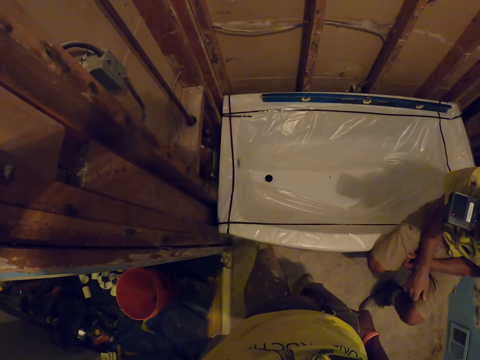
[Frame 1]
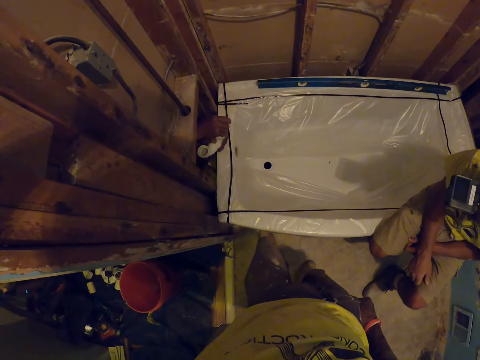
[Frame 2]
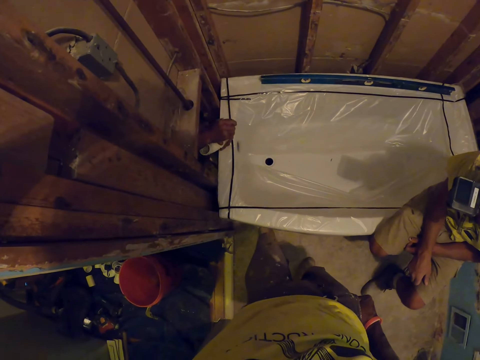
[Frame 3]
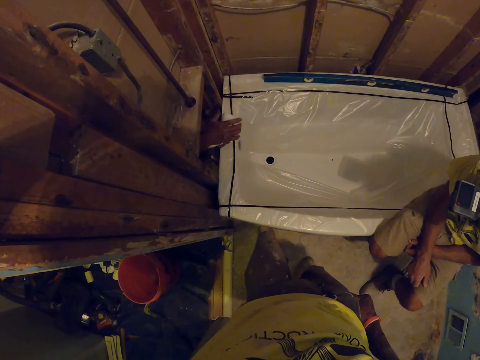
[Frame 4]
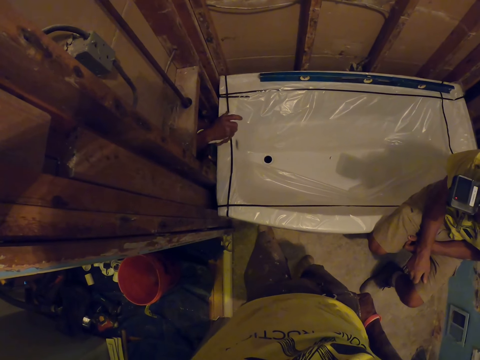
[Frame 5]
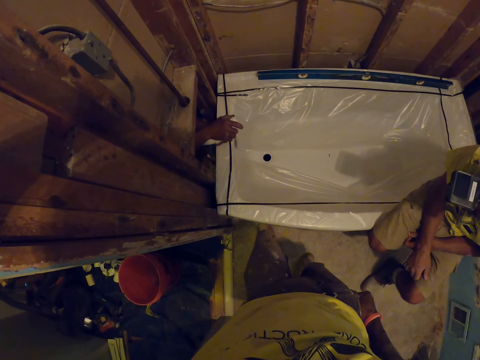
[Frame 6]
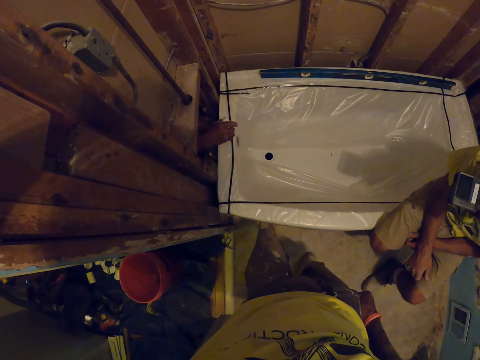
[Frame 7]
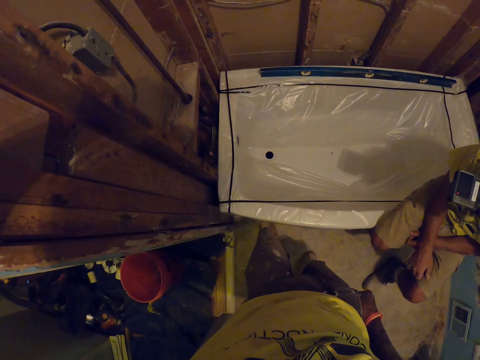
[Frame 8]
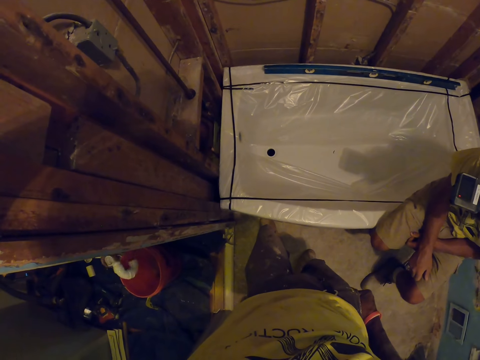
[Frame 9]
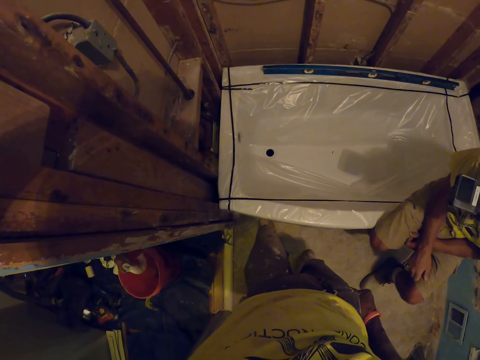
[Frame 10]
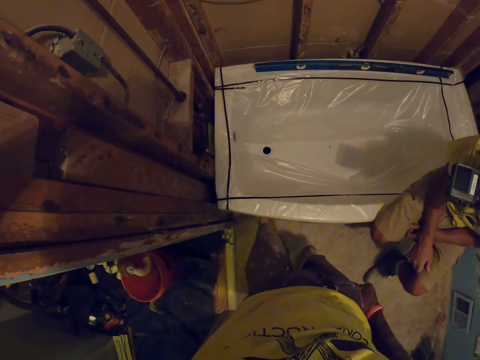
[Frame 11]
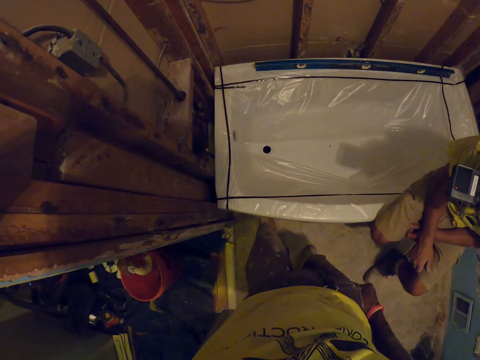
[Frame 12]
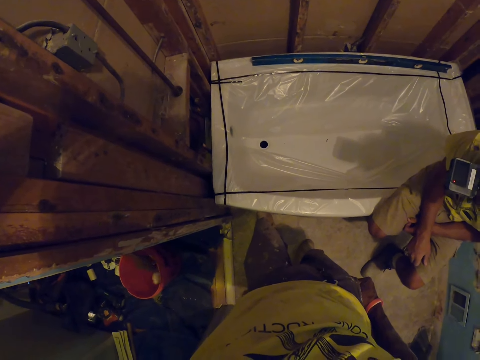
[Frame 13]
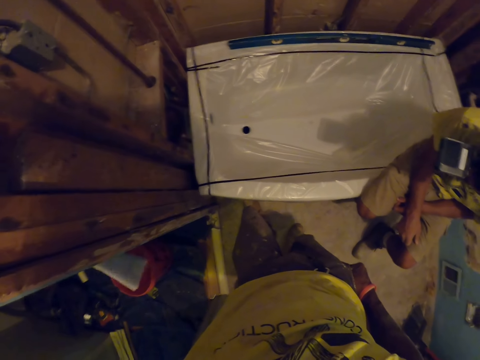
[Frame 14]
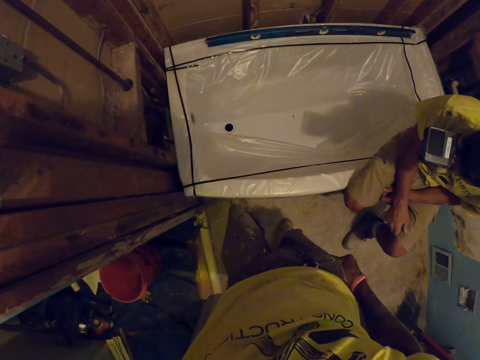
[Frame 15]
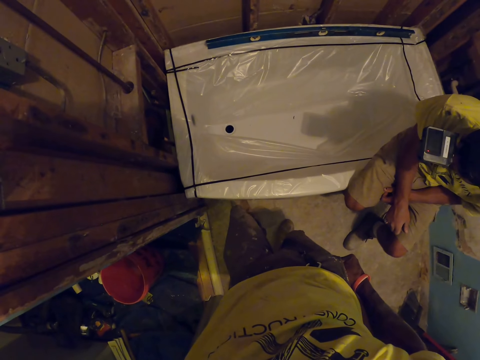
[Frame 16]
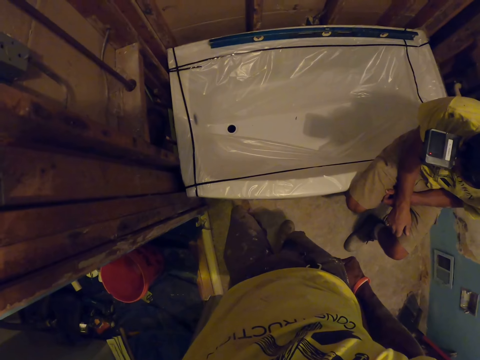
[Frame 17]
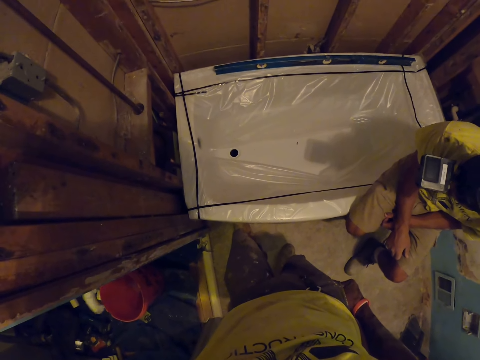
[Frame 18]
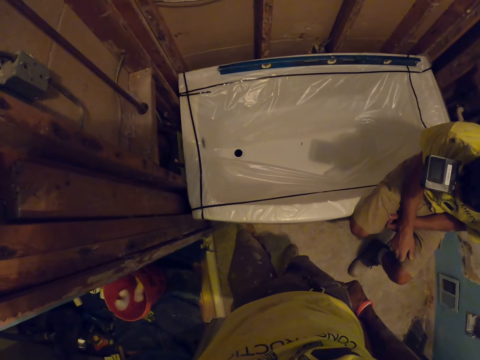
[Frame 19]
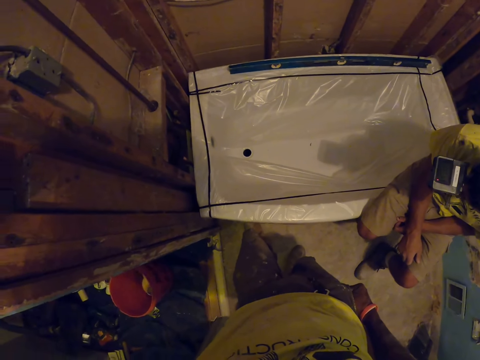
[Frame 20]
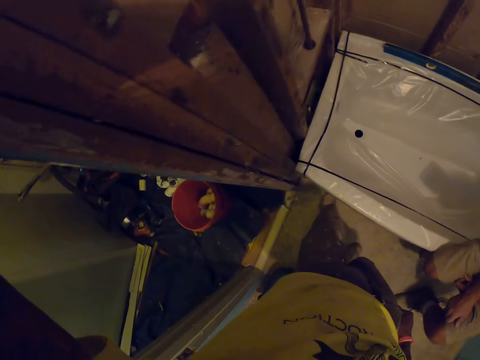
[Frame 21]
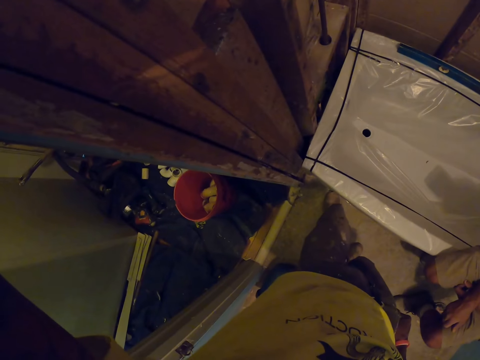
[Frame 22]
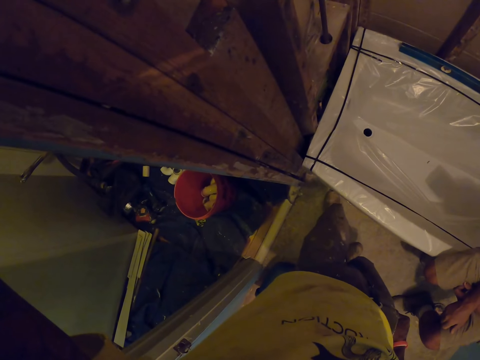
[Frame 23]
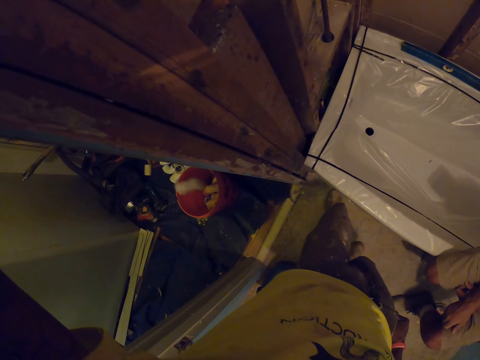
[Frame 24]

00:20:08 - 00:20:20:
An apprentice holds the S trap over the sink with his right hand. The camera wearer dismantles the bathtub pipe. The apprentice withdraws the S trap with his right hand and places the S trap in a bucket outside the room with his right hand. The apprentice picks a note from the bucket with his right hand. The apprentice places S traps in the bucket outside the room with his right hand. The camera wearer puts the bathtub pipe in the bucket.

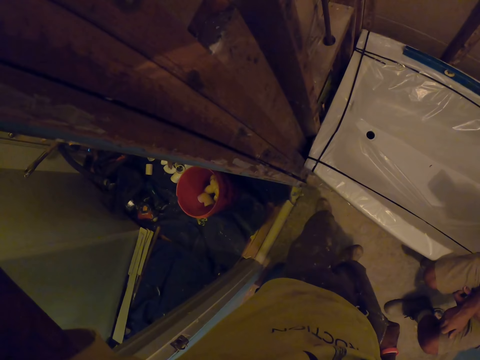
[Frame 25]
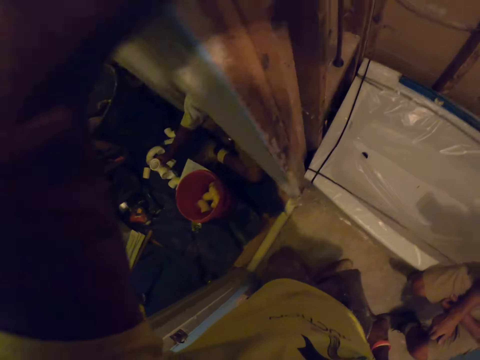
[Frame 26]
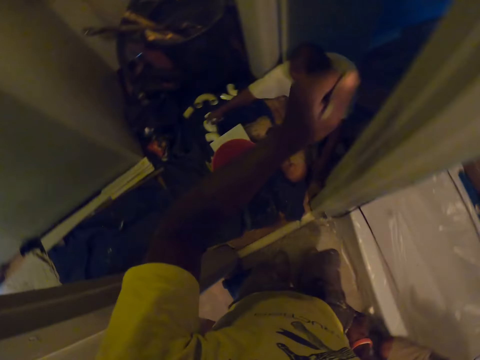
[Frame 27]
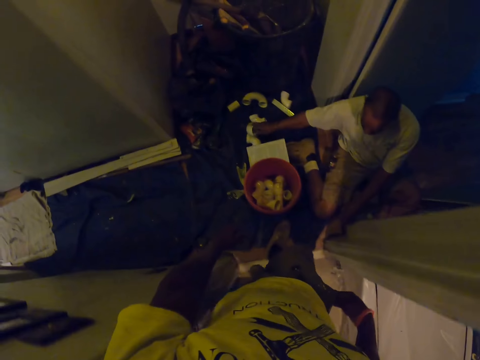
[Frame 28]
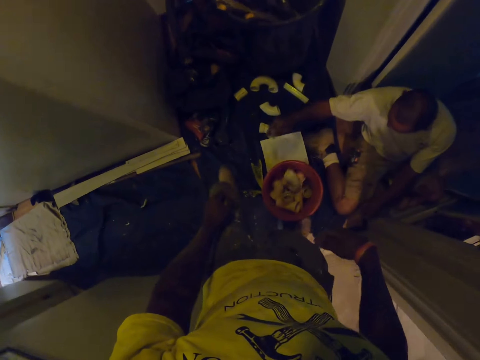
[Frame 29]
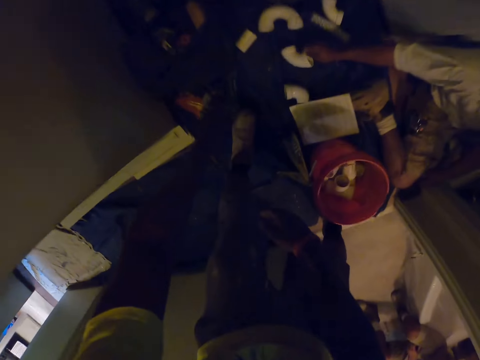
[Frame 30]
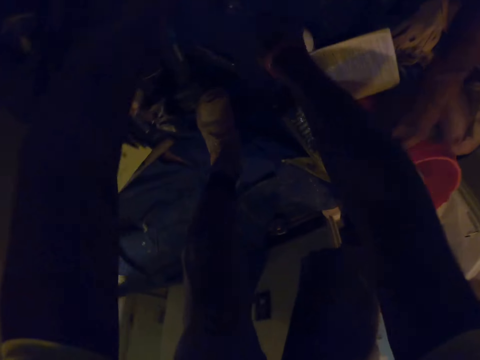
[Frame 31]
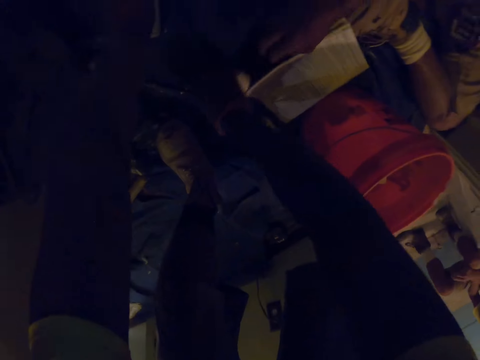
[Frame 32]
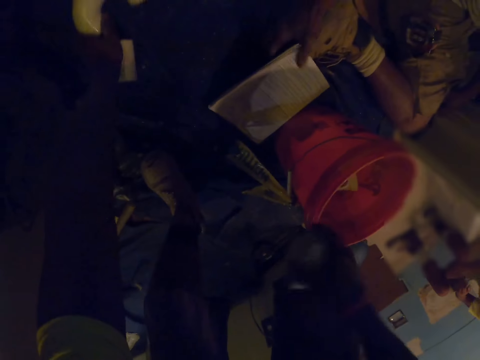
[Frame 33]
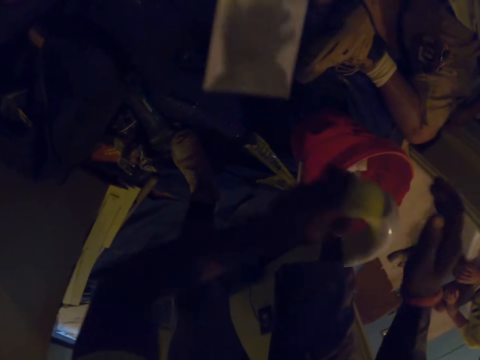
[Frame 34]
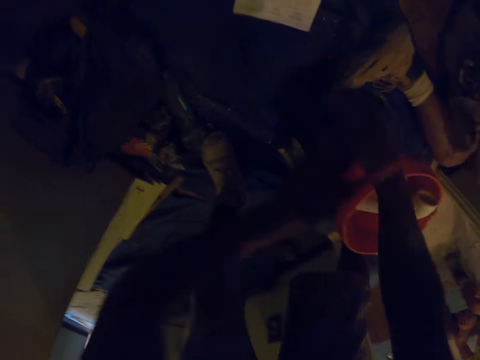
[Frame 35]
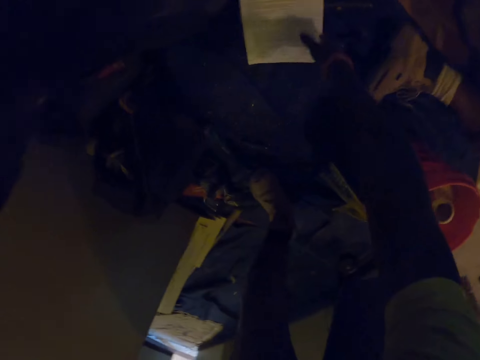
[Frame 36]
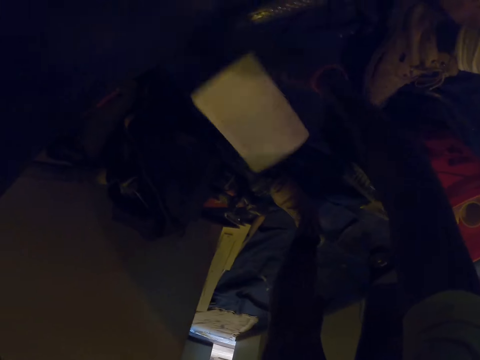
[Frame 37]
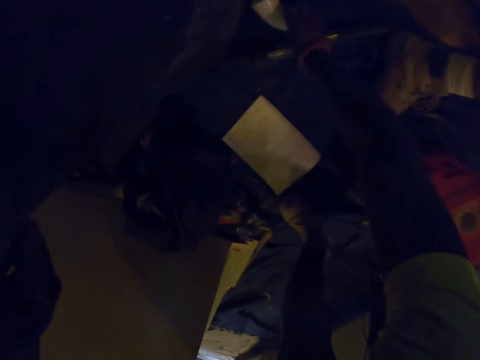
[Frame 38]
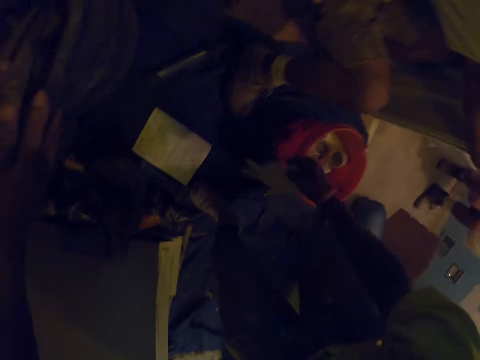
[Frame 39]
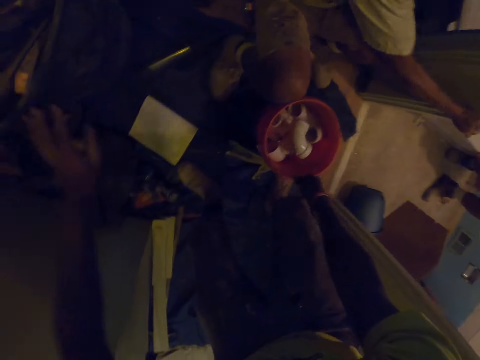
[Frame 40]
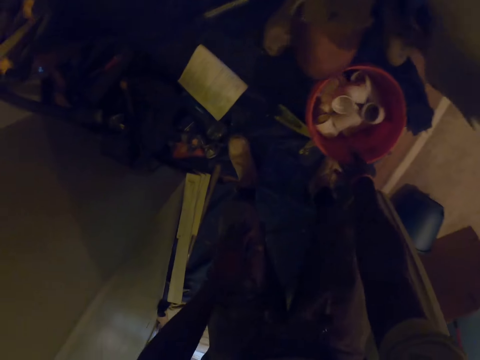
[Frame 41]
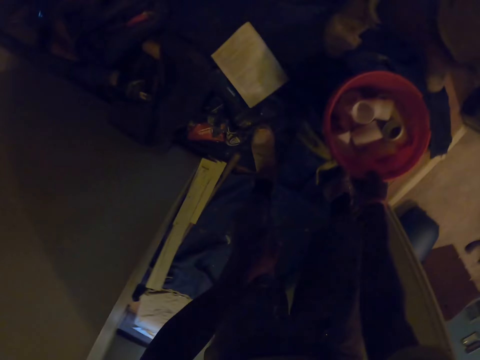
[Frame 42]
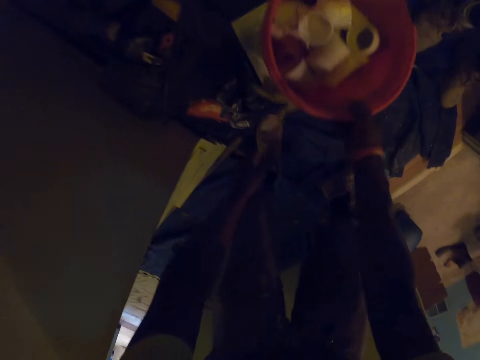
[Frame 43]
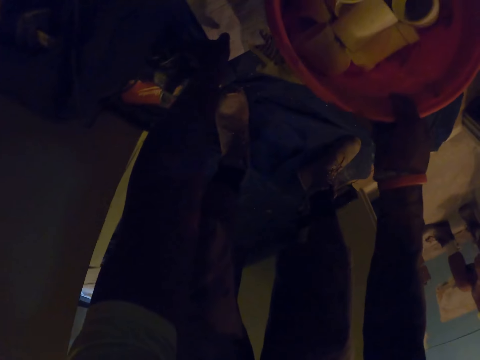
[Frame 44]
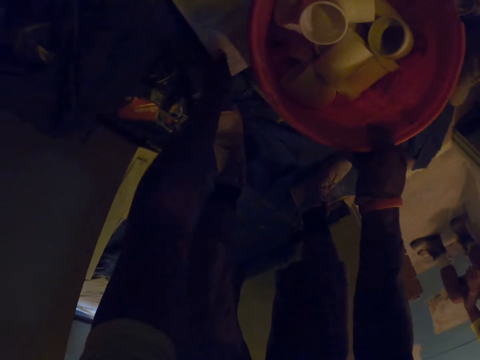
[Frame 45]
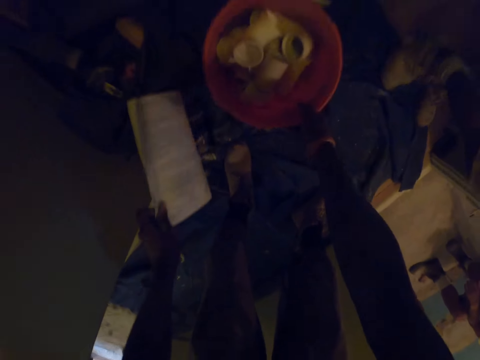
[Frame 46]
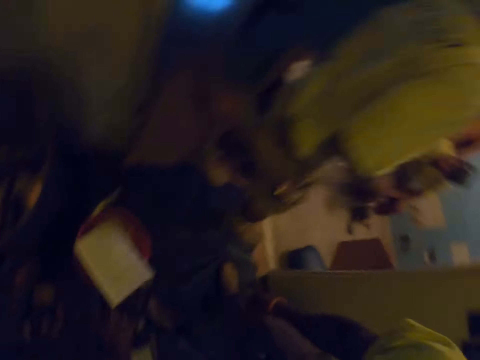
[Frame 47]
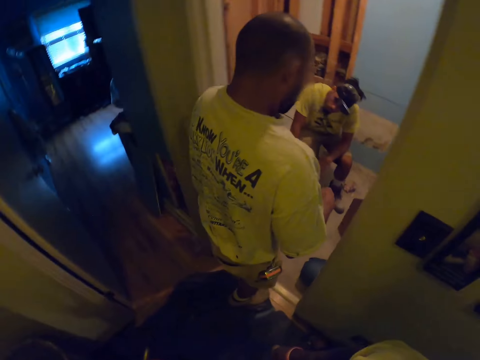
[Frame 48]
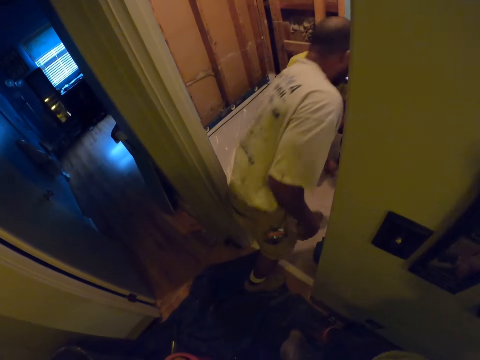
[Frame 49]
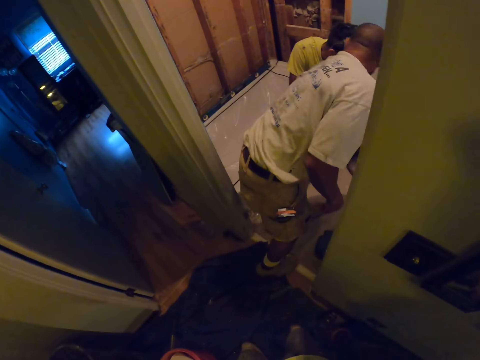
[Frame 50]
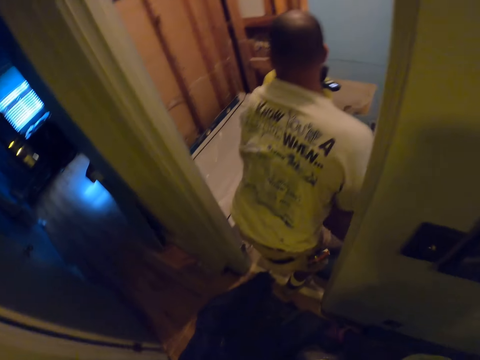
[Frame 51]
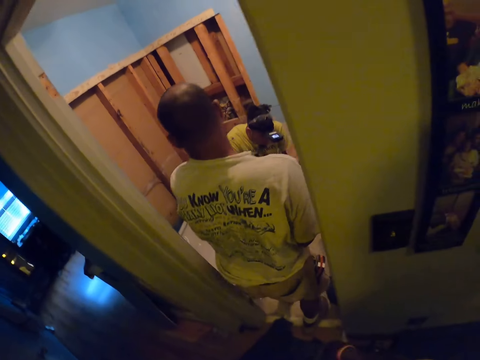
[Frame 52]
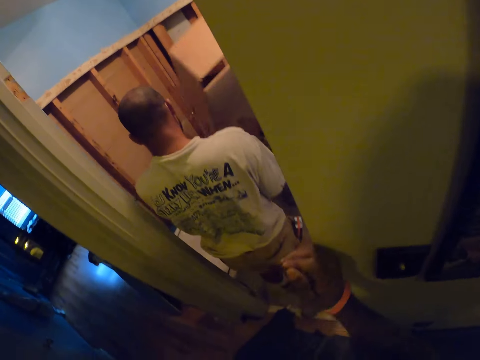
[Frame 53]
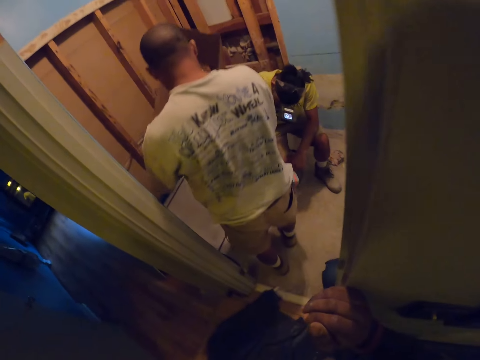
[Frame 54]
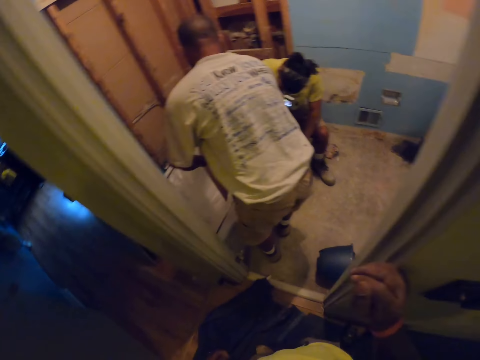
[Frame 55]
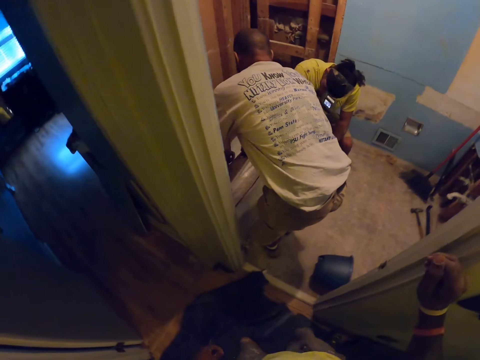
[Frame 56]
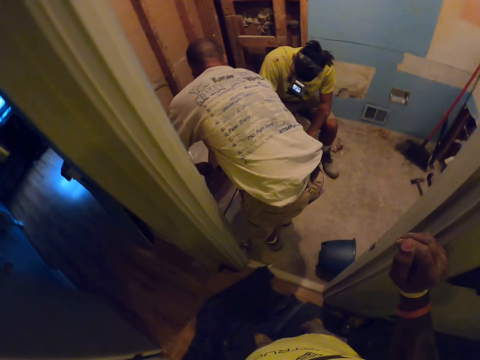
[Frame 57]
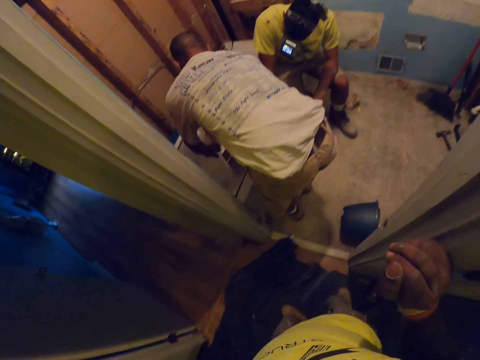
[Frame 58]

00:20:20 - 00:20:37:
The camera wearer turns left. He walks out the room. He moves around. He picks S traps from the floor with his right hand. He places S traps in the bucket outside the room with his right hand. An apprentice picks the note from the ground with his right hand. The apprentice drops the note on the ground with his right hand. The camera wearer adjusts the note from the floor with his right hand. He picks S traps from the floor with his right hand. He places S traps in the bucket outside the room with his right hand. He picks the bucket up from the ground with his right hand. He picks the note from the ground with his left hand. He places the bucket on the ground with his right hand. He moves the bucket. He drops the note in the bucket on the ground with his left hand. He looks up. A man walks in the other room. The camera wearer places his right hand on the wall. The man picks a cotton box.
